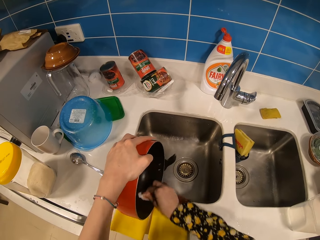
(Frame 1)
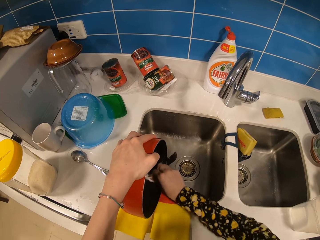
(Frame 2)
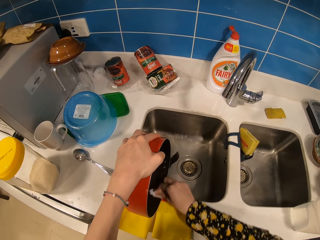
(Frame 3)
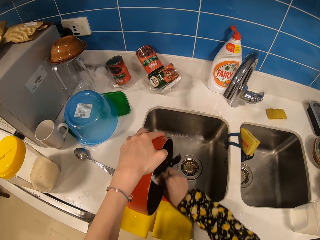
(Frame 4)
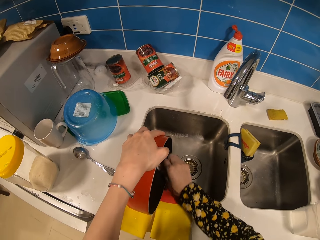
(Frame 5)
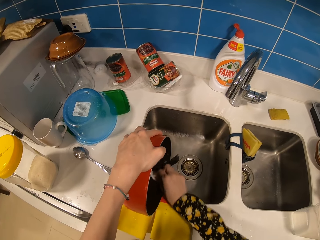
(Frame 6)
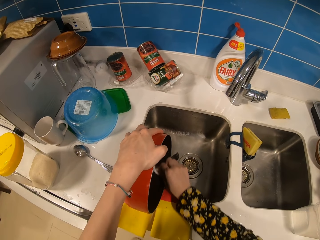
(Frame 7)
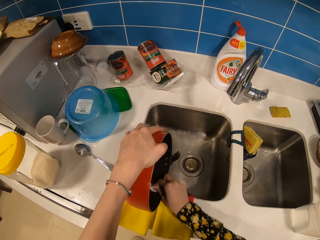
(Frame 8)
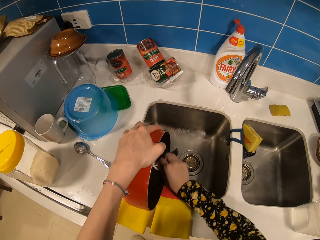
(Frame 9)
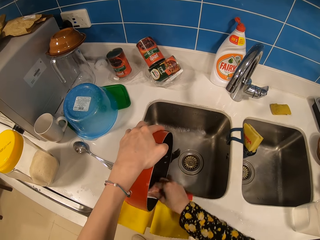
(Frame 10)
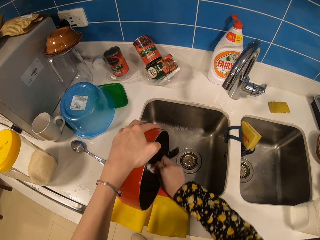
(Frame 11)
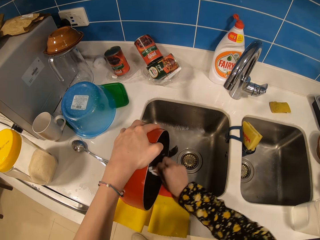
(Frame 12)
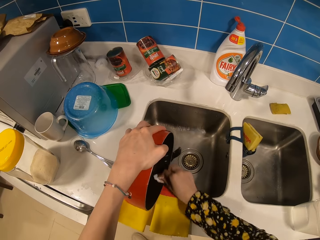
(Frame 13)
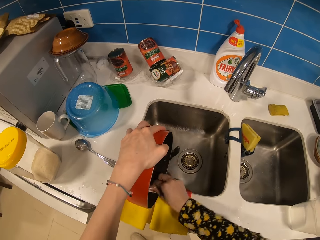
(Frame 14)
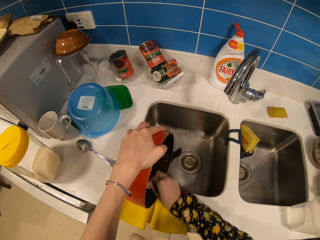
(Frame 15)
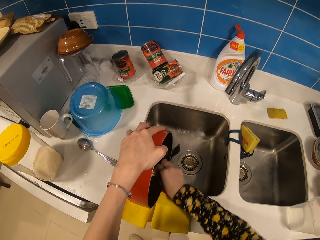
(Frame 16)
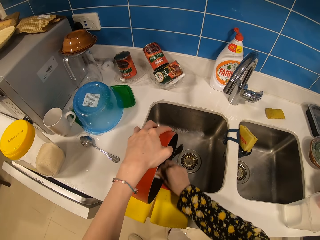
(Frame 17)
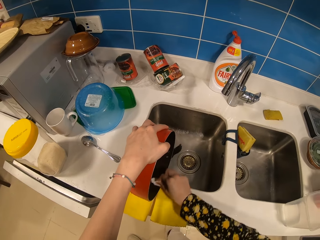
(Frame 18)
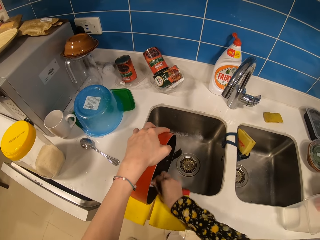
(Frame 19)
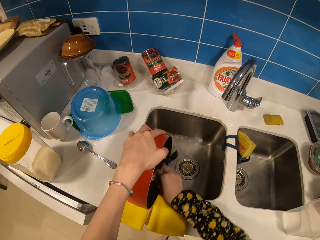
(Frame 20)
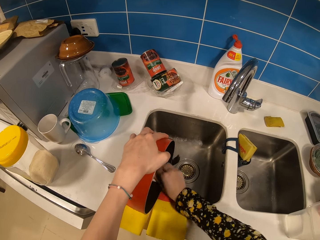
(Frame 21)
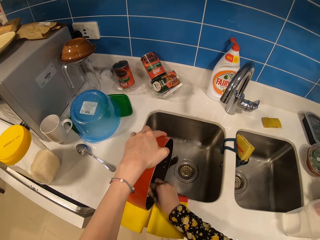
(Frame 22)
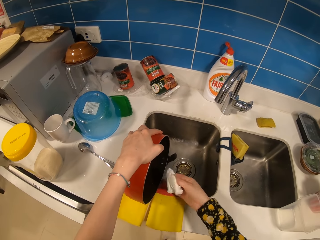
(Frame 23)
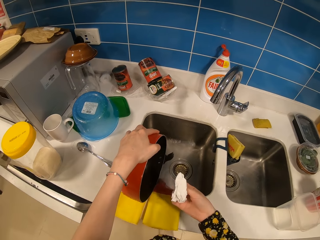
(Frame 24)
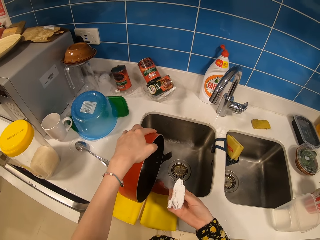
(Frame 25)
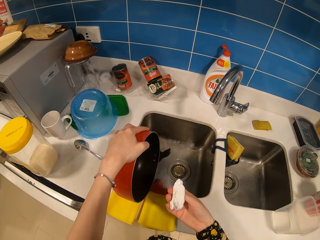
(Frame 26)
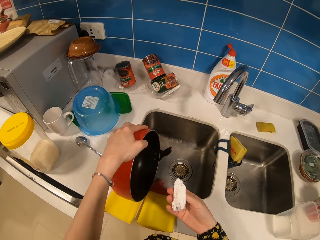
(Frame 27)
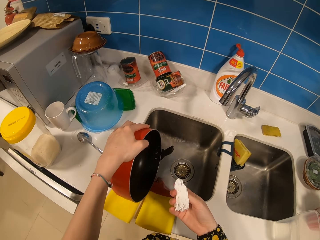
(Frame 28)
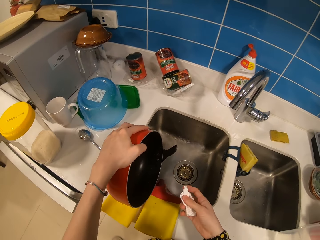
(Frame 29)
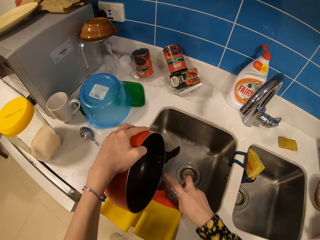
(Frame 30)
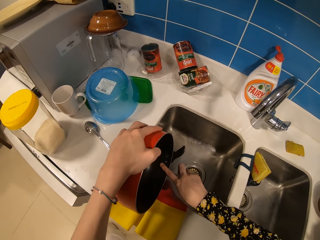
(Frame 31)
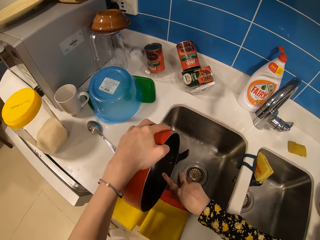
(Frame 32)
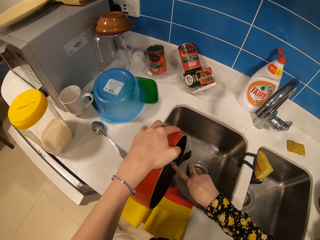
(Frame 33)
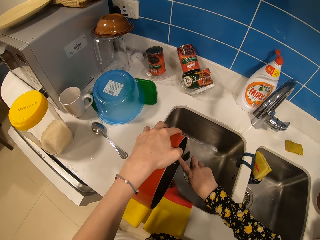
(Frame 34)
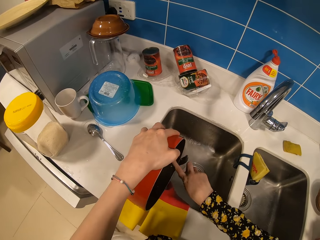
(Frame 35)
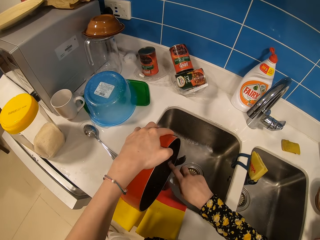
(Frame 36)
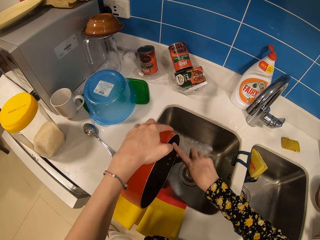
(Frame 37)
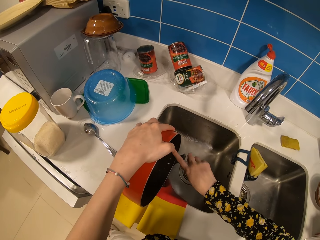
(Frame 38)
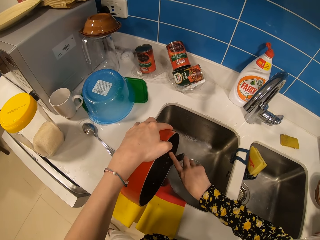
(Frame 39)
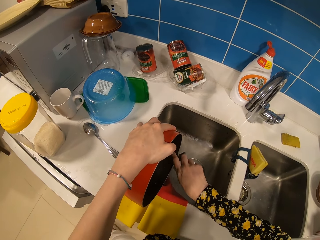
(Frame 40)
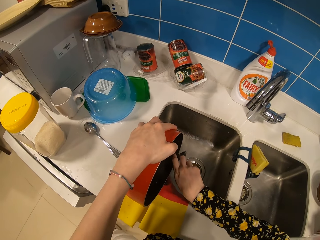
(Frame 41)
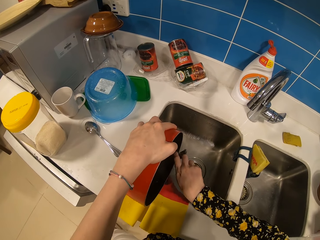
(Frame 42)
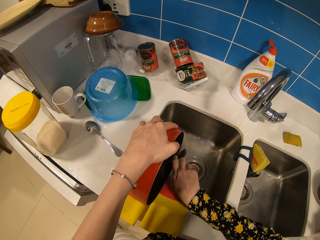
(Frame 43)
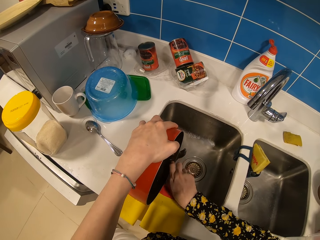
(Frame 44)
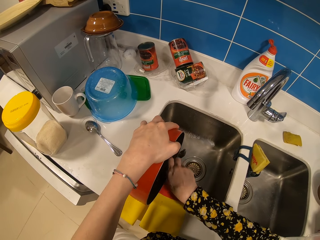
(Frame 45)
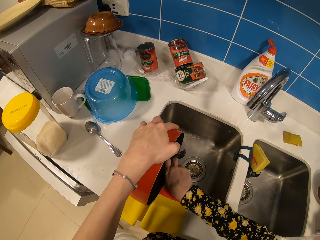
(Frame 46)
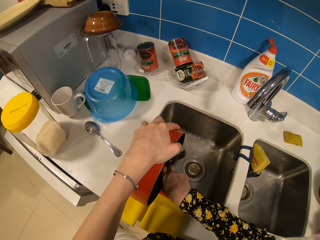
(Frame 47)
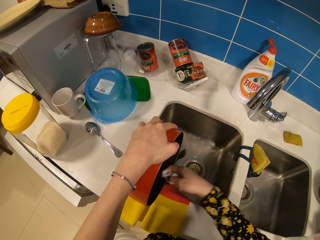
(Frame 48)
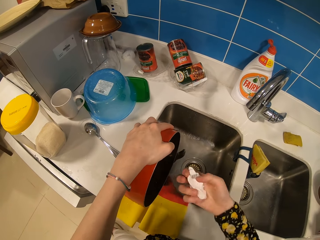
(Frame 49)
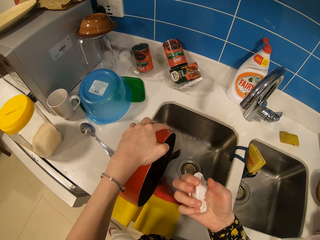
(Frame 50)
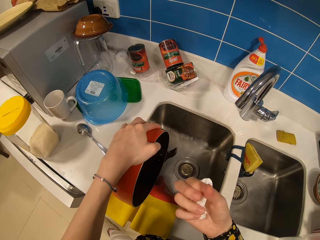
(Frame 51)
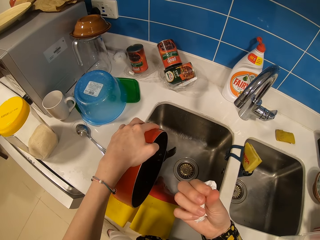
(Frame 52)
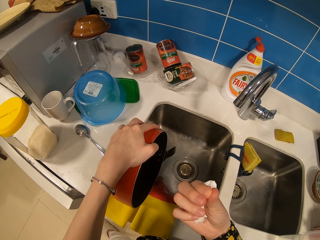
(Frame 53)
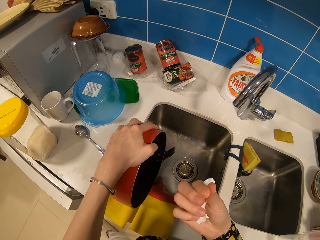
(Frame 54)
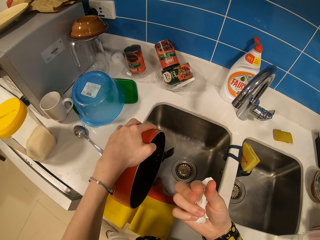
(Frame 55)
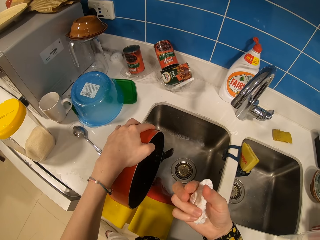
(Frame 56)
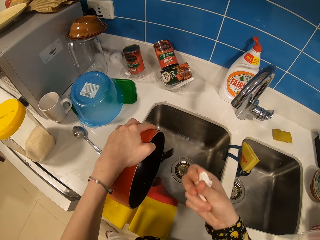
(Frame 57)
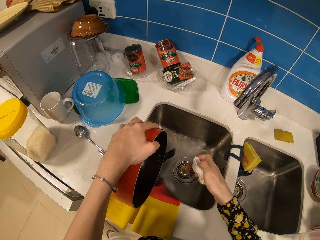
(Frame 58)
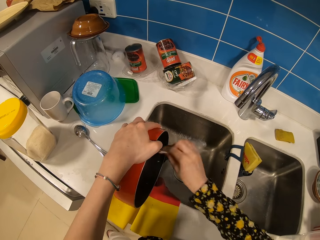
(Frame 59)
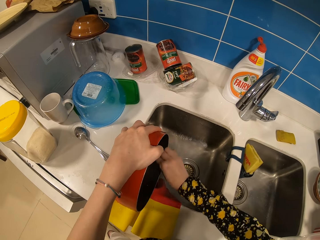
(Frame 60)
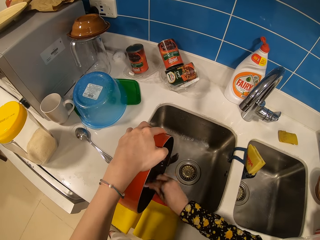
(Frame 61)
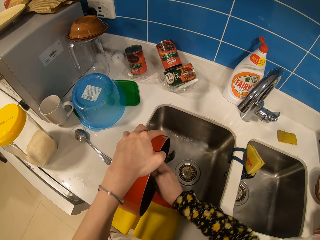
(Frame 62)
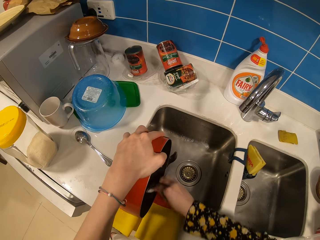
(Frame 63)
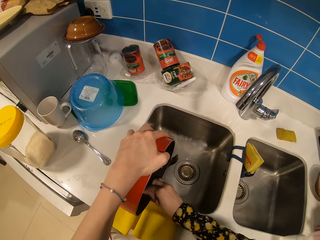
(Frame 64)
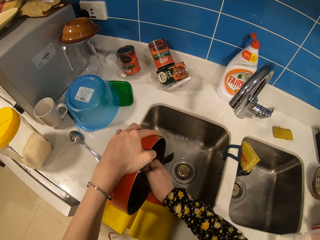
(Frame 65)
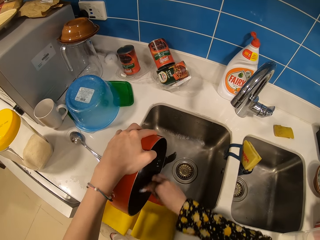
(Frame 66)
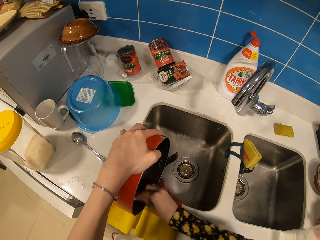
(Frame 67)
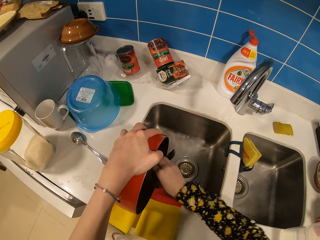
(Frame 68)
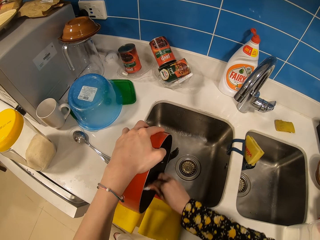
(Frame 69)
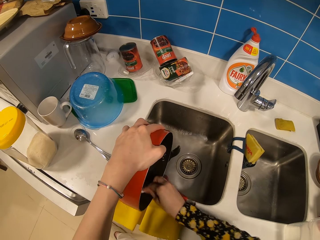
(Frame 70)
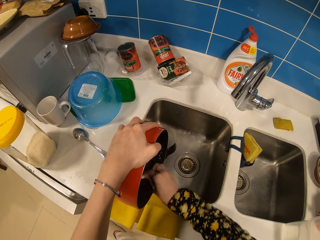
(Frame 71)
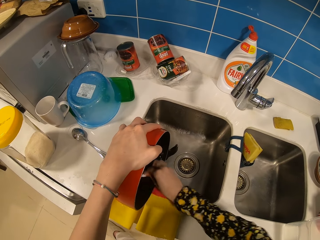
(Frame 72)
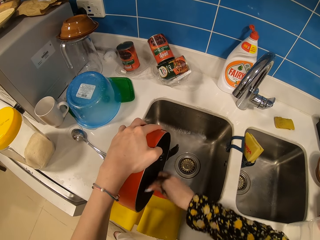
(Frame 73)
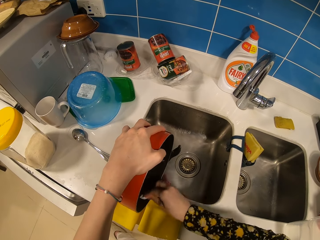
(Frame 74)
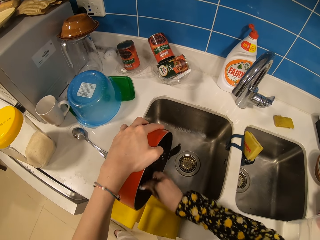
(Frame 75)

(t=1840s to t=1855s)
The camera wearer holds the white paper or paper towel. She looks at the paper towel. She feels the pan with a finger. She adjusts her fingers. She looks at her finger. She wipes the pan with the paper towel.

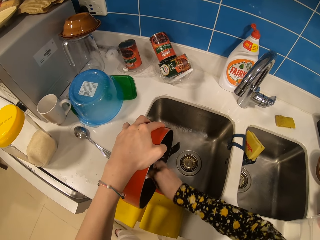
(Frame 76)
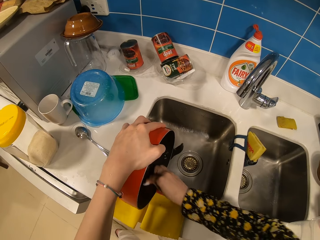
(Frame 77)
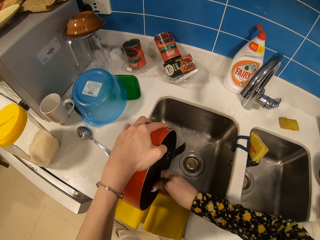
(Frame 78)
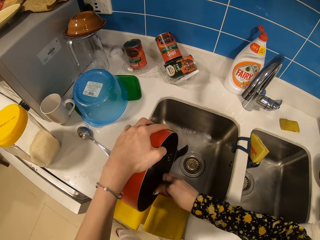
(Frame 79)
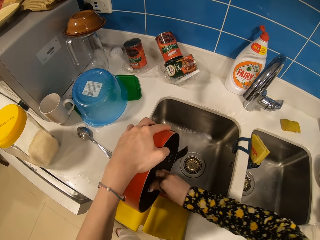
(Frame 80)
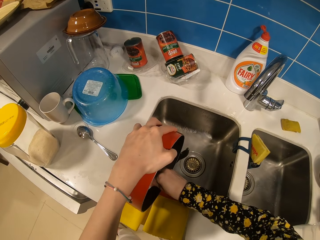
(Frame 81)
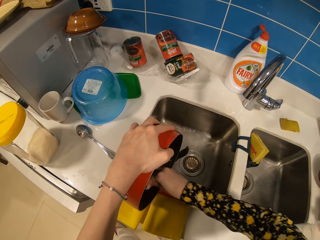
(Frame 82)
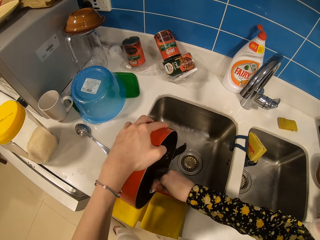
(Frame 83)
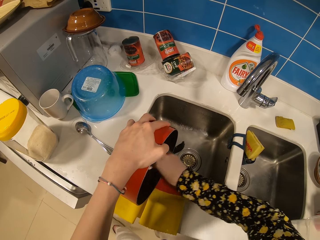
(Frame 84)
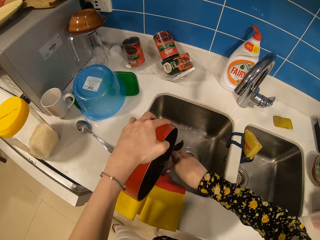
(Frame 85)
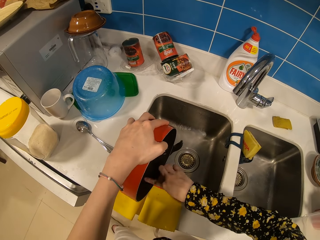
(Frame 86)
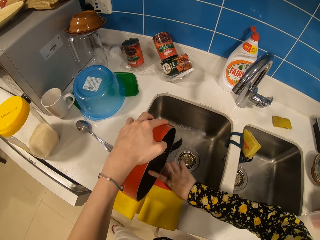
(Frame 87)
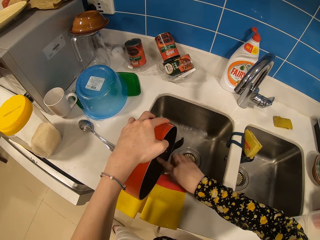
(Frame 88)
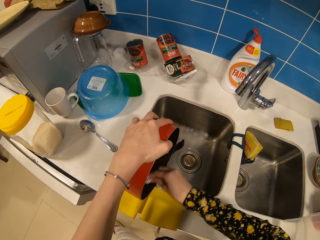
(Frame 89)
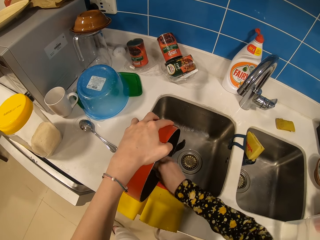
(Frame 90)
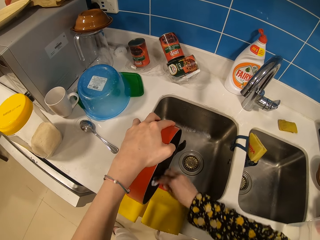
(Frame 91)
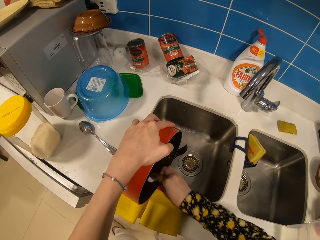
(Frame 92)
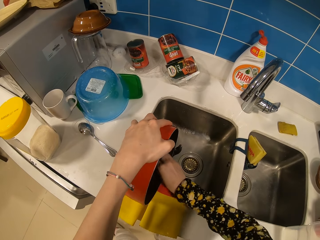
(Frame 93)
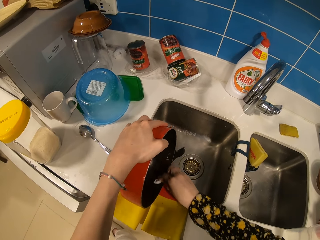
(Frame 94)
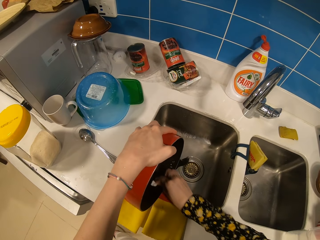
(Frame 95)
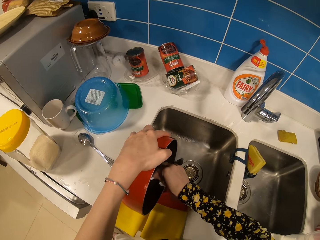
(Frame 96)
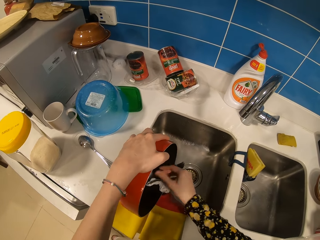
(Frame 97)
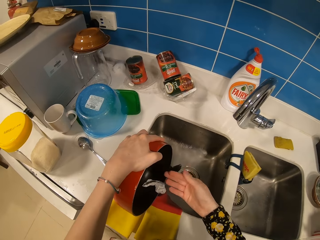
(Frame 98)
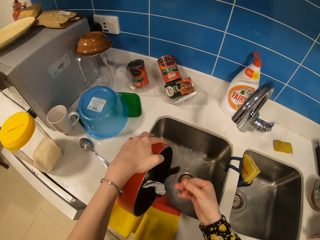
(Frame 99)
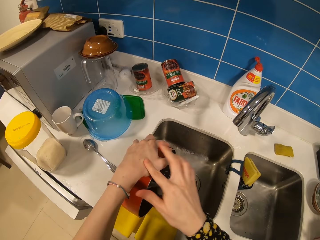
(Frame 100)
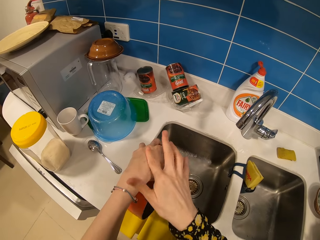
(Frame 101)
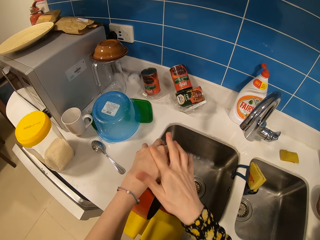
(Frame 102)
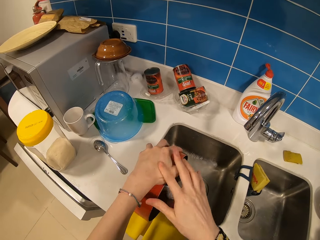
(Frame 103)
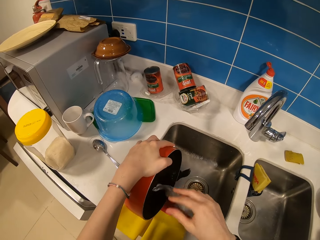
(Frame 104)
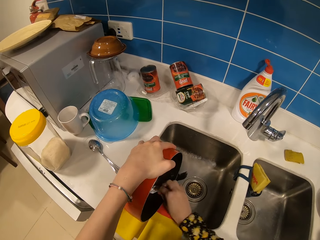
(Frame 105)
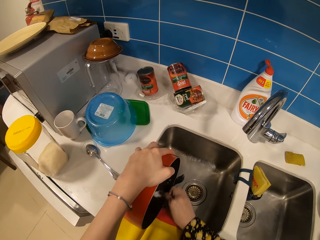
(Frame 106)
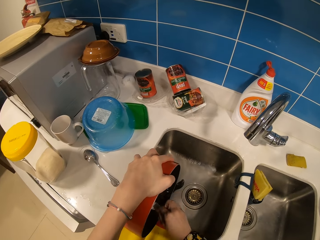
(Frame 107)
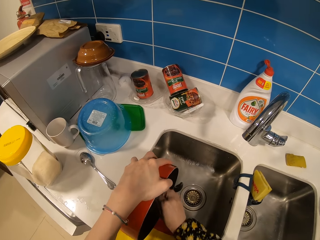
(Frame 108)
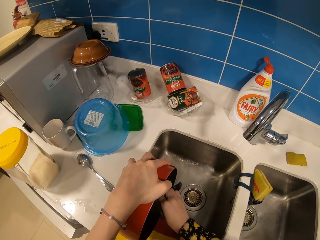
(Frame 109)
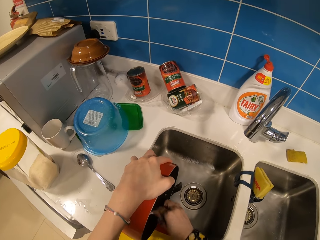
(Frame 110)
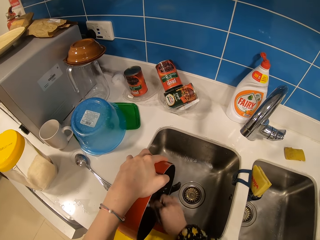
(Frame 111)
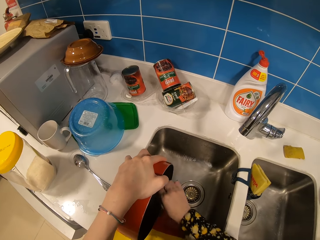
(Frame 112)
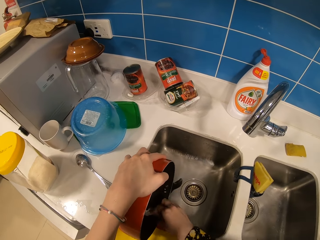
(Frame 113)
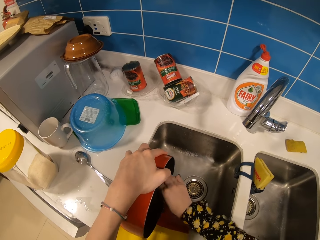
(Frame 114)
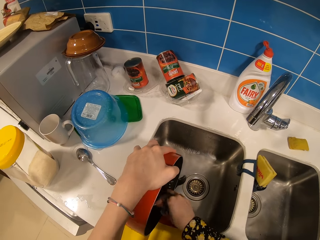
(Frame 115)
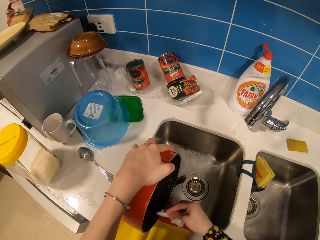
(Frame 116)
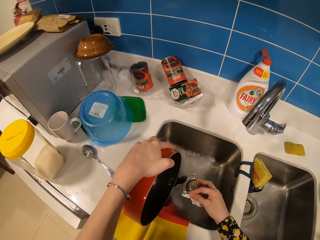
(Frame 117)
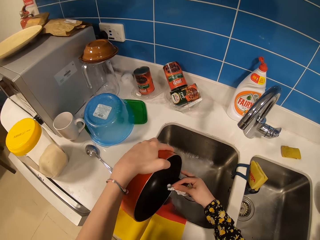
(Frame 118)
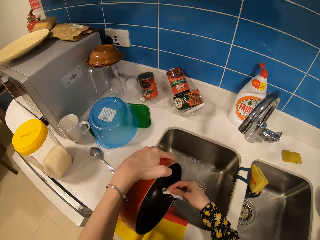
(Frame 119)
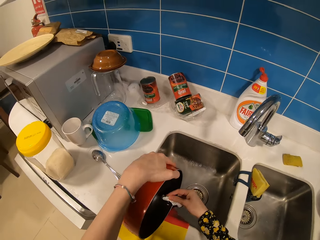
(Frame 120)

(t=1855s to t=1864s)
The camera wearer feels the pan with a finger. She wipes the pan with a paper towel or white paper. She adjusts her fingers, looks at her fingers, and places the paper towel in the pan. She rubs a finger on the hand. She feels her hand. She cleans the pan with the paper towel. She holds the white paper.
